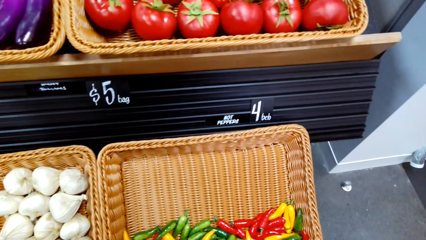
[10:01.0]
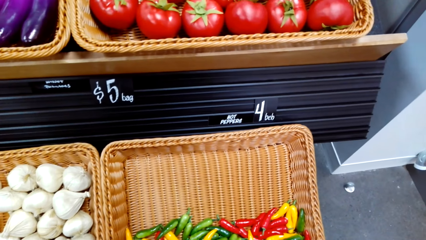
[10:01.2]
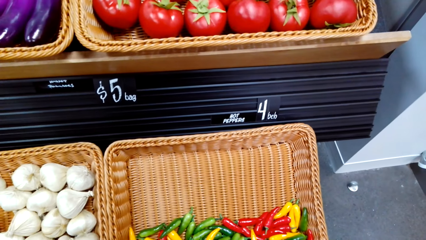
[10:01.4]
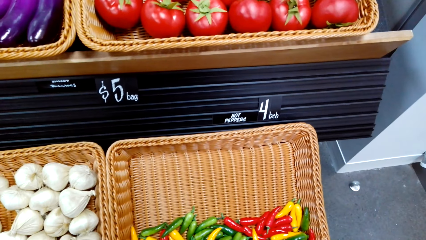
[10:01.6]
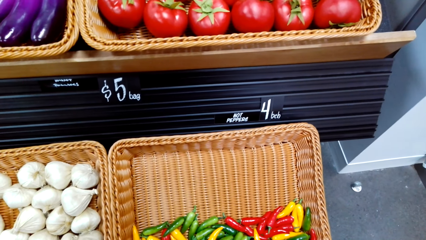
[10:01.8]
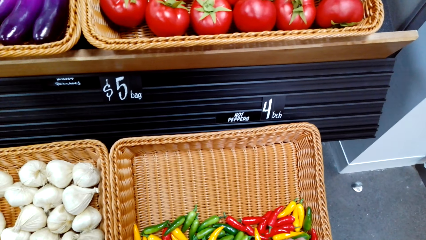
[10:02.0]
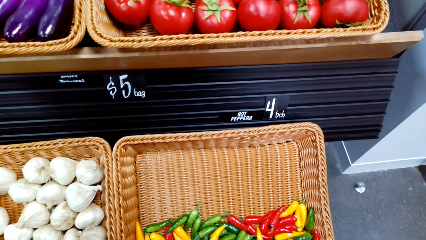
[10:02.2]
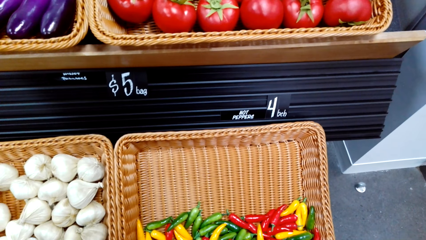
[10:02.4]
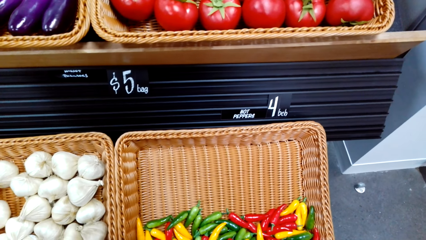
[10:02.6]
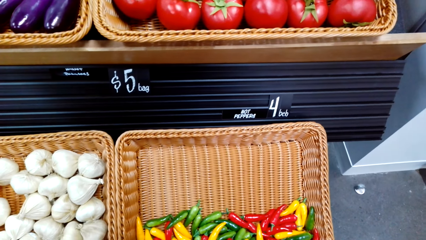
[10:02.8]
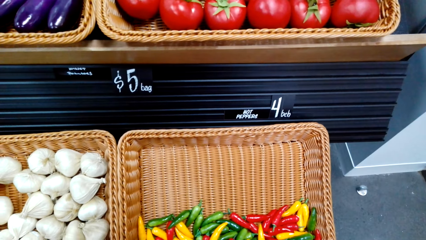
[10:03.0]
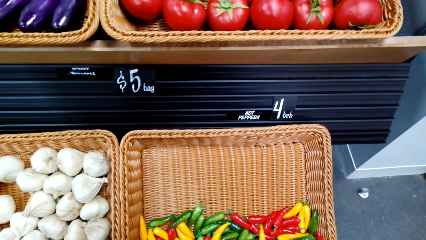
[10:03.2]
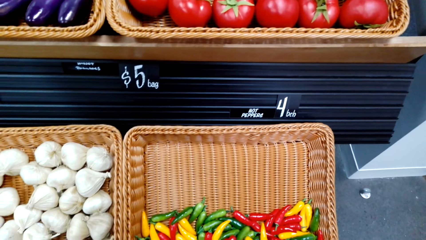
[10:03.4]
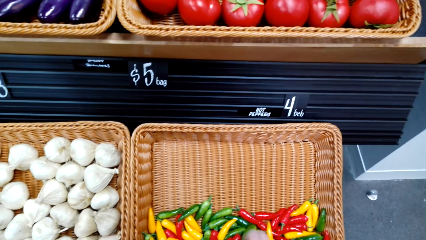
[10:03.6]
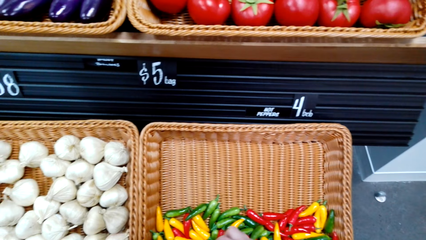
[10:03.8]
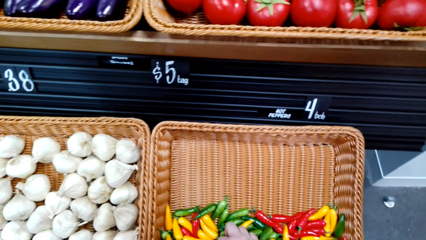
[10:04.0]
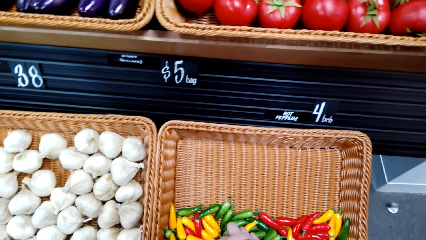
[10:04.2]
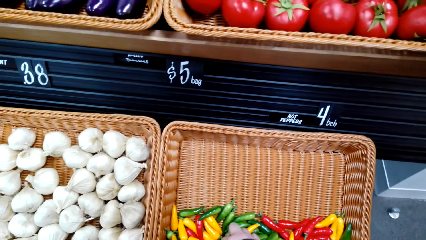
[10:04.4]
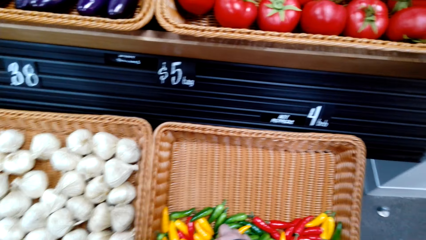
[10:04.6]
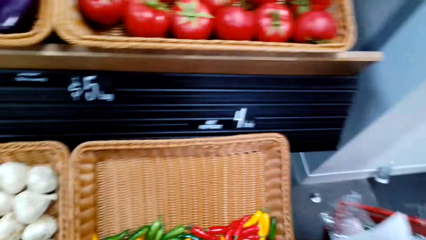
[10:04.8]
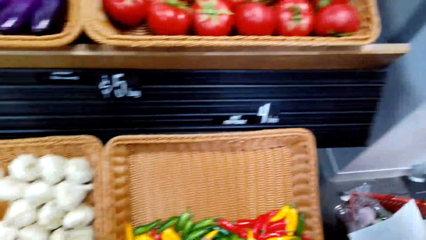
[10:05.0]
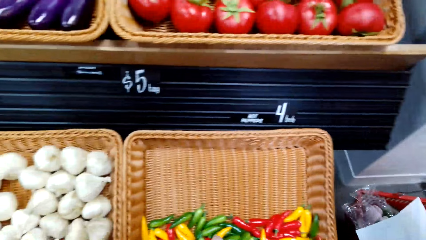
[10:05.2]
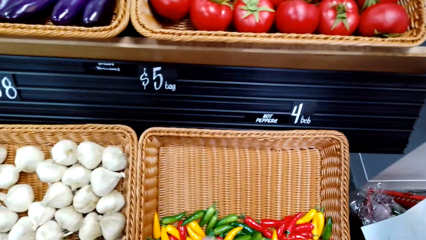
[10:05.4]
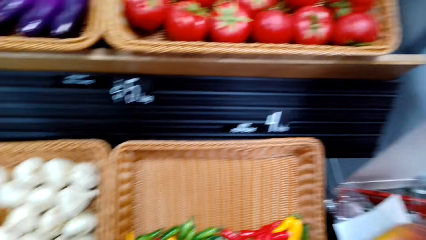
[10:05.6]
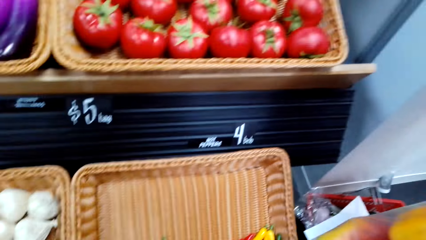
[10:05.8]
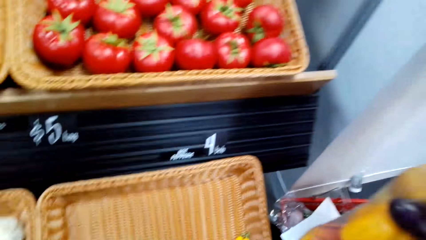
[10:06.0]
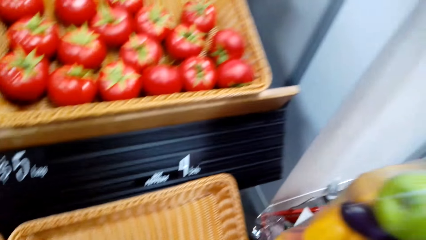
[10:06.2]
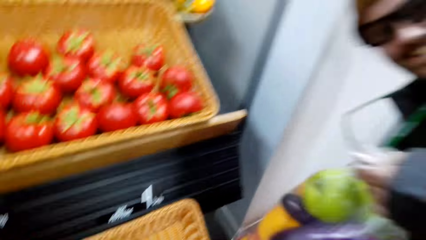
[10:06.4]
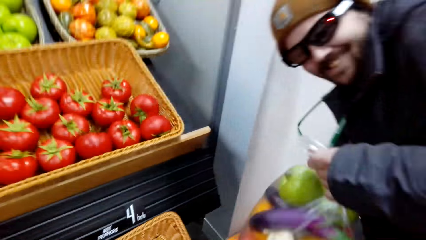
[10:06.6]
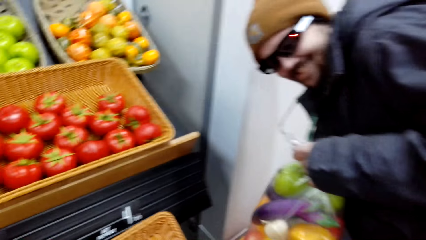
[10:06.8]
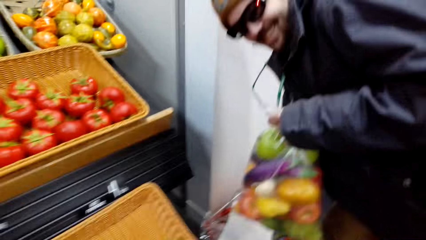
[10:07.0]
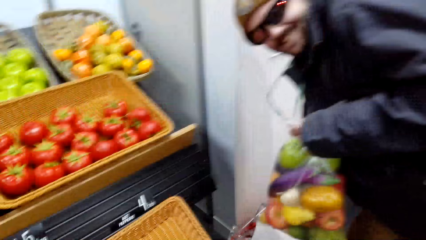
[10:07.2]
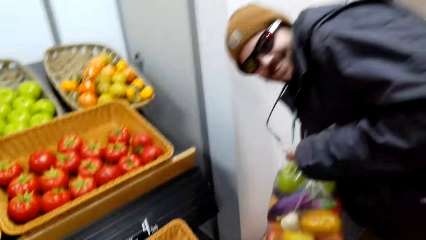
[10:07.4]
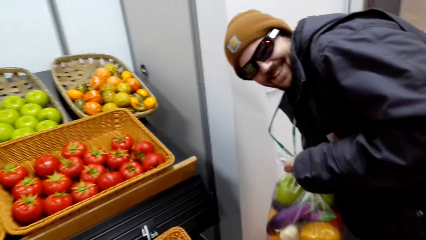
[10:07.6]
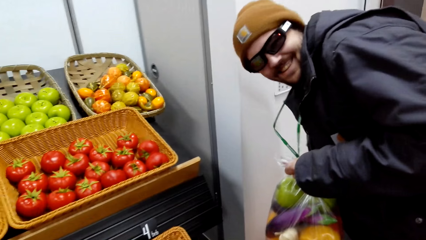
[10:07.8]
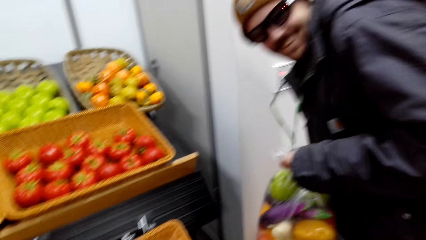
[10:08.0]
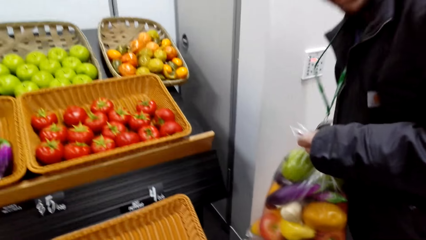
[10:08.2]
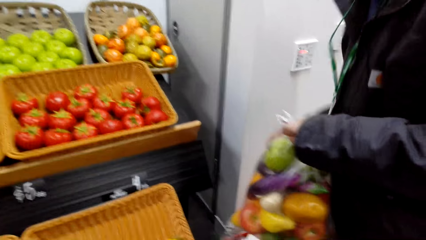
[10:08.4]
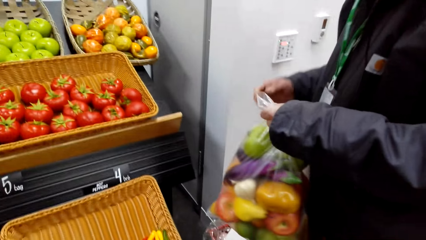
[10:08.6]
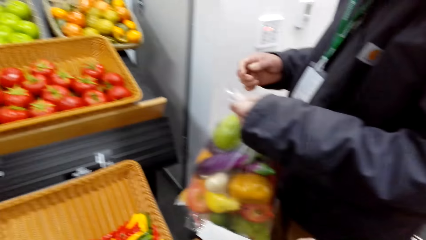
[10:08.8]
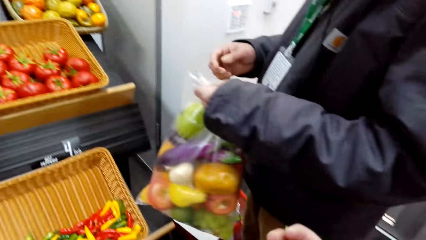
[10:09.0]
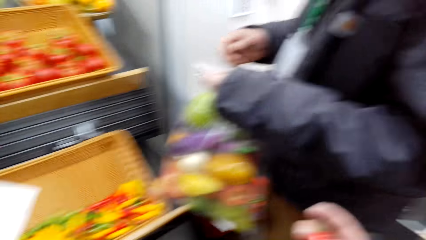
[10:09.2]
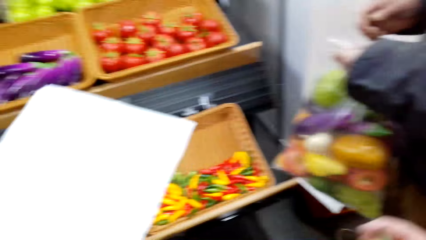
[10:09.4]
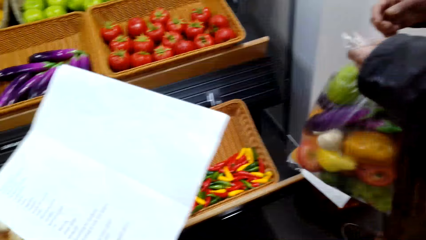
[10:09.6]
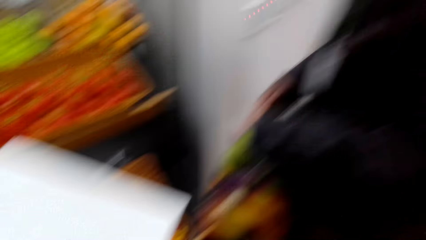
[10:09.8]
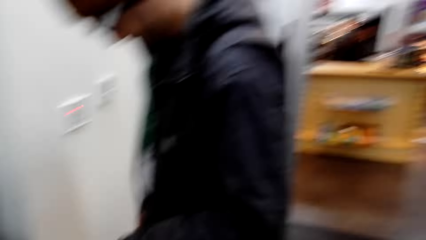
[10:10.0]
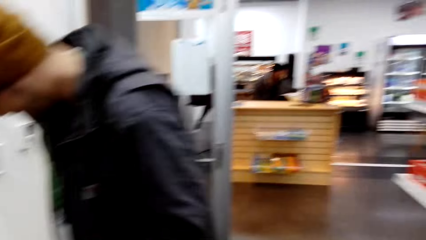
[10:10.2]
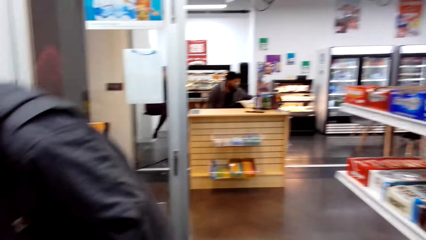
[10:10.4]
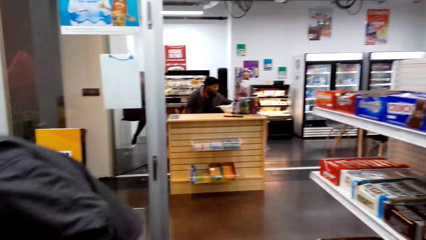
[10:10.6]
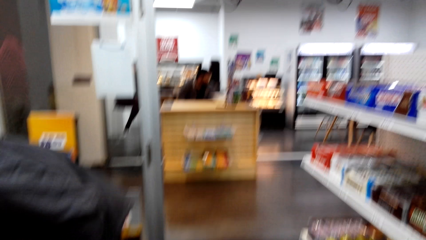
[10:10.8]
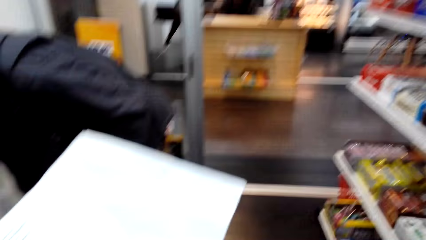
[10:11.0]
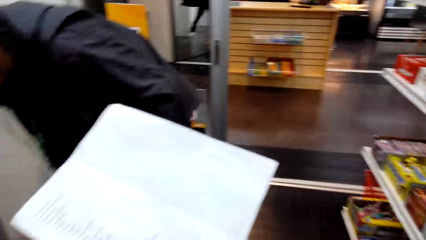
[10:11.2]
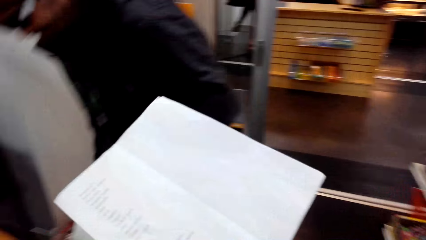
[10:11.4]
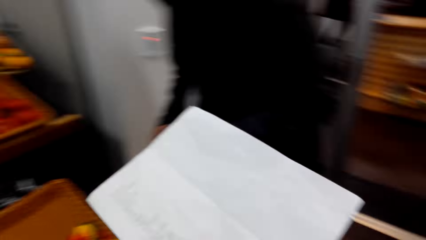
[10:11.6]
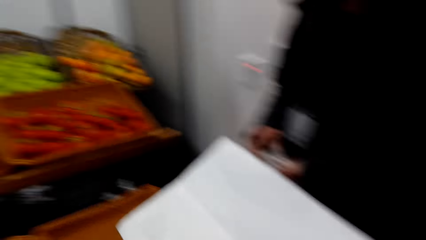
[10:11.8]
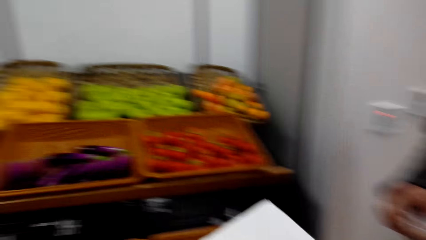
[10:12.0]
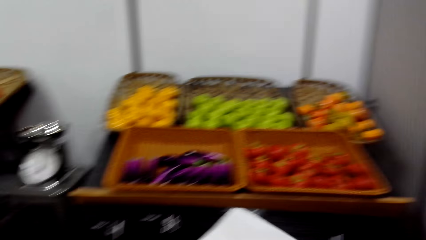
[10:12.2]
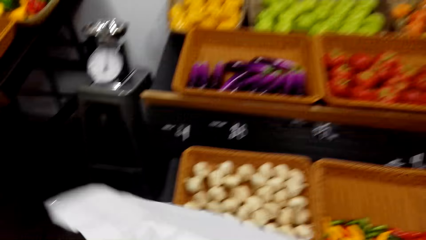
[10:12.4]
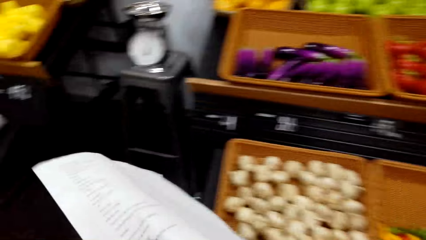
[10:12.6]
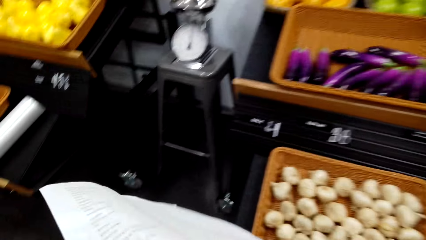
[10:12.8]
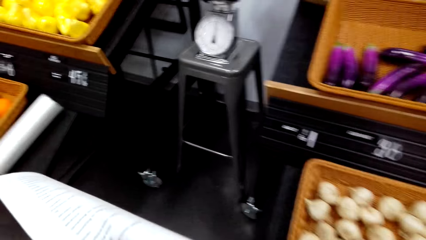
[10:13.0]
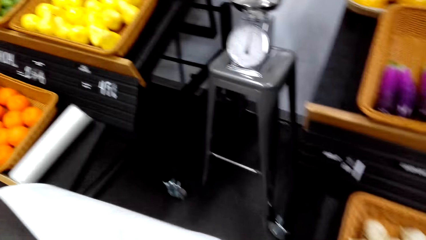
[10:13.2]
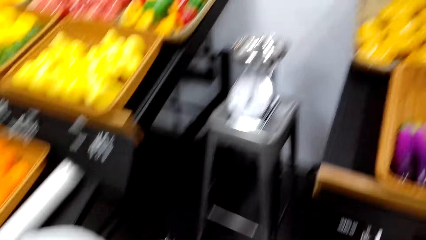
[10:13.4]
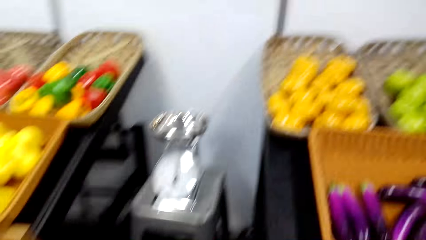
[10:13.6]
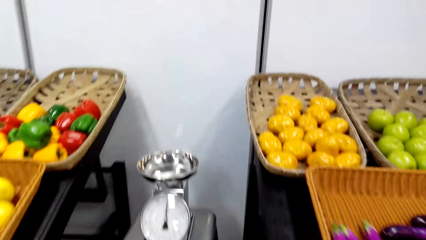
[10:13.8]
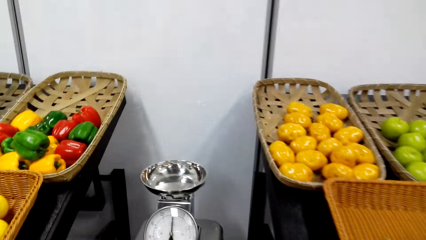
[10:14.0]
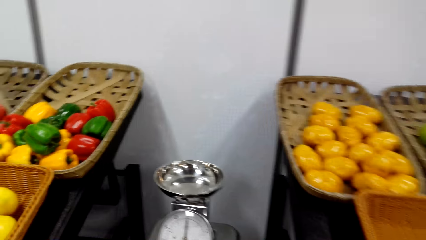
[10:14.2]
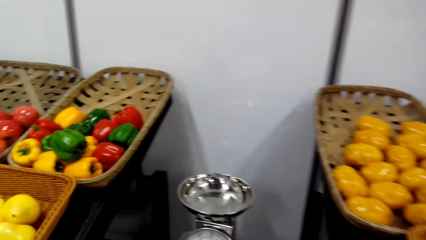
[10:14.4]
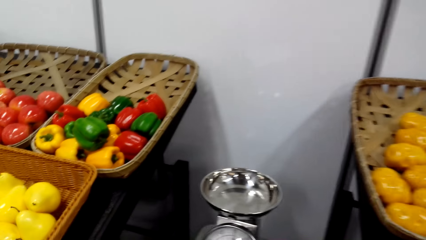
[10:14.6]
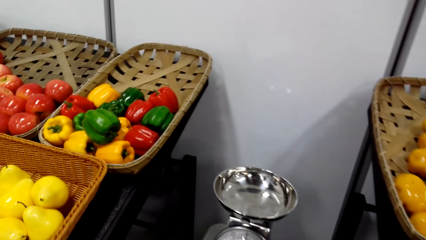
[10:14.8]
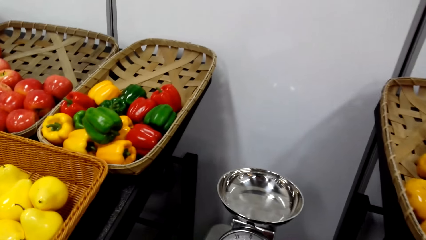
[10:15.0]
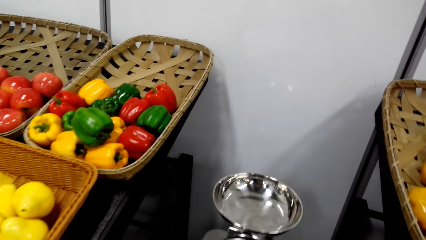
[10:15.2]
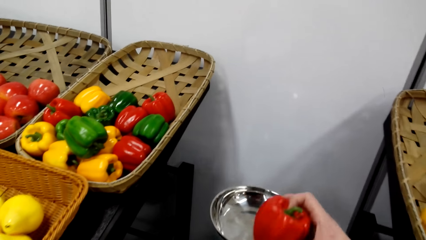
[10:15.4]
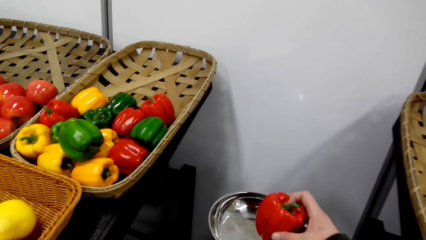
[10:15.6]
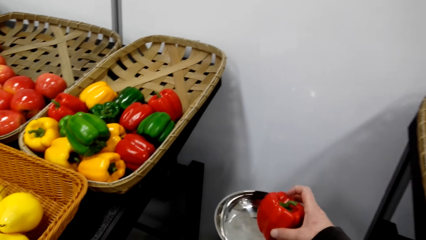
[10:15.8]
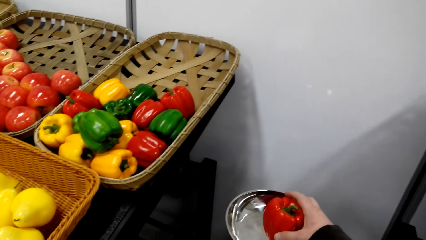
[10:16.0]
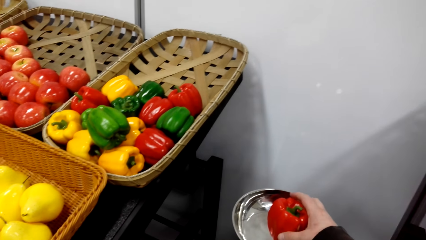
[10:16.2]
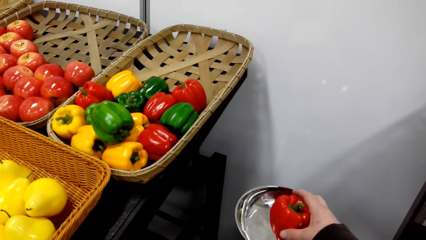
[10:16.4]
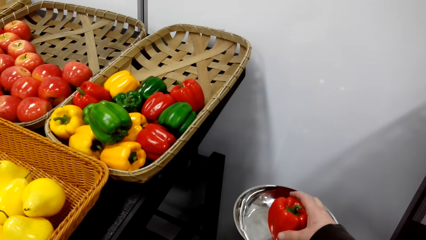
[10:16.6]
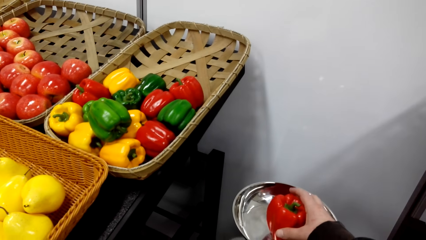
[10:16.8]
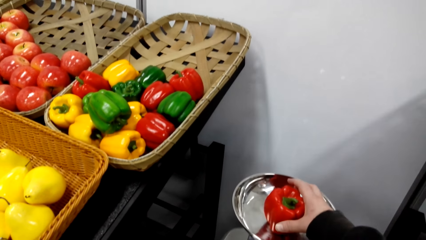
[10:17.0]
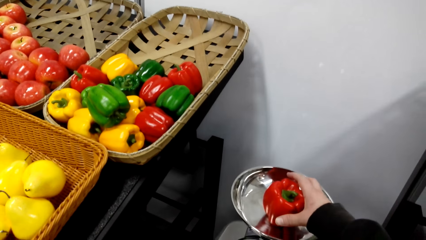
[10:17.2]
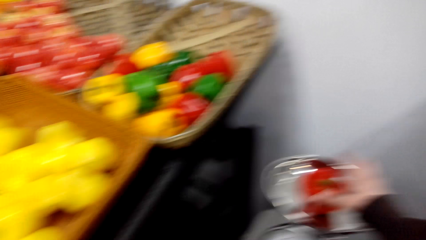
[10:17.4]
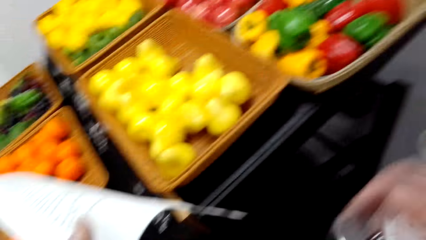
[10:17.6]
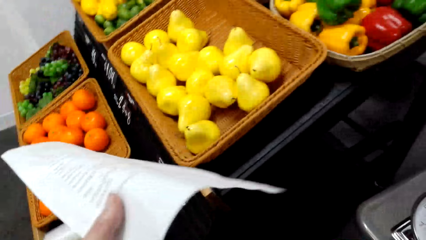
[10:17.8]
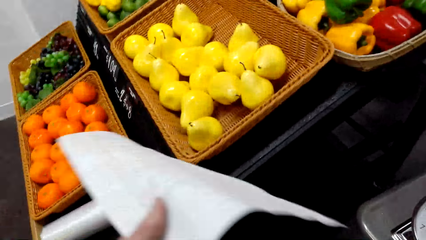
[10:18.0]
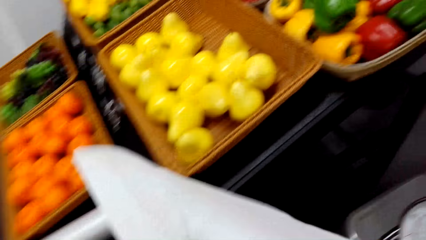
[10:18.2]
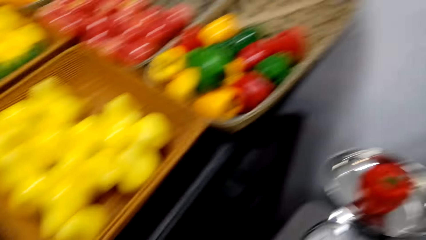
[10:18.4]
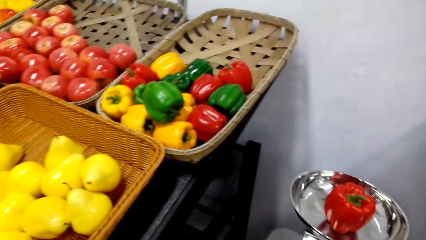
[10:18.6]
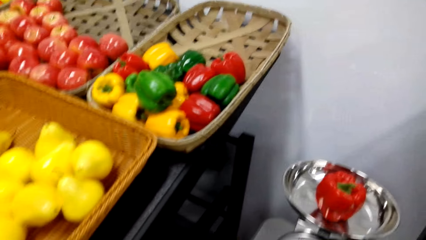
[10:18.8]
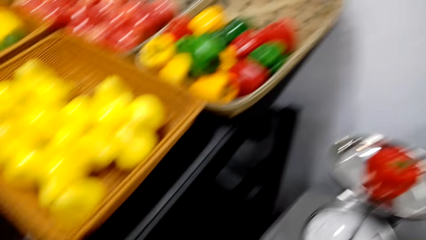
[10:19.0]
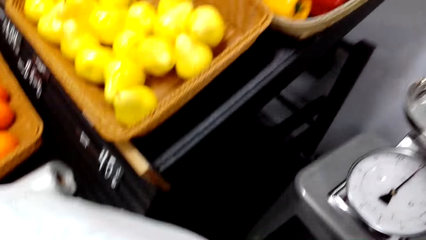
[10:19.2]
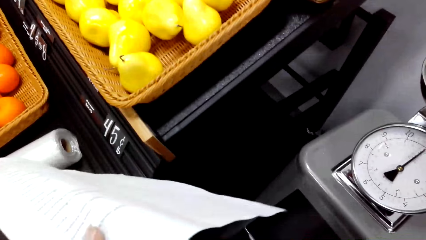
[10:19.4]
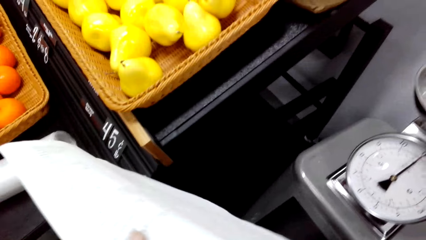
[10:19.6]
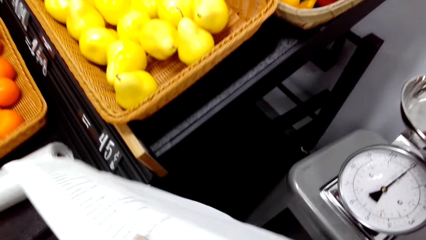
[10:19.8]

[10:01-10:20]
The camera wearer stares at a man. They interact with the man. They look around. They put the hot pepper on a weighing machine.
